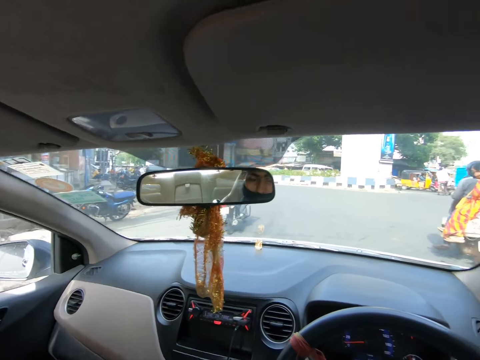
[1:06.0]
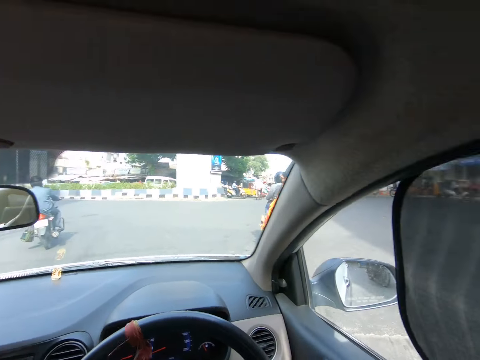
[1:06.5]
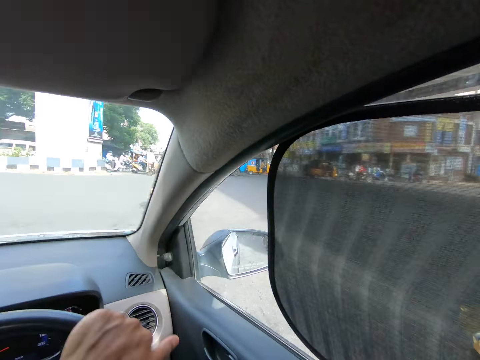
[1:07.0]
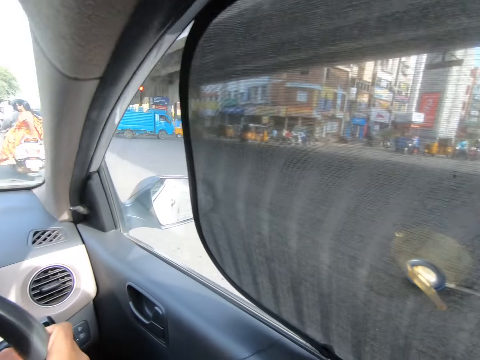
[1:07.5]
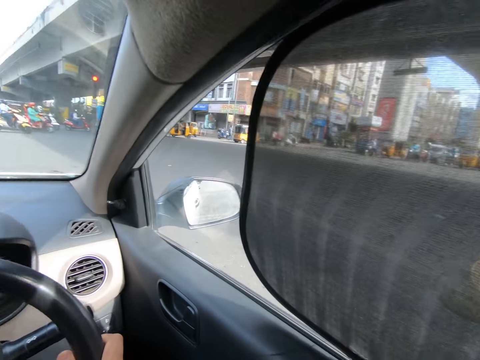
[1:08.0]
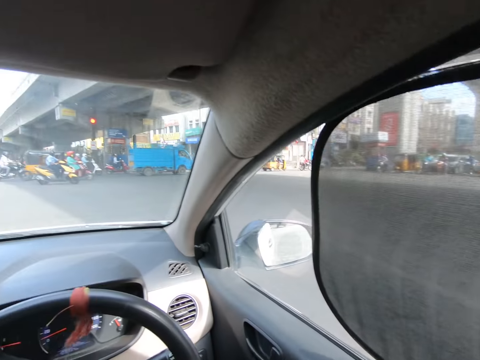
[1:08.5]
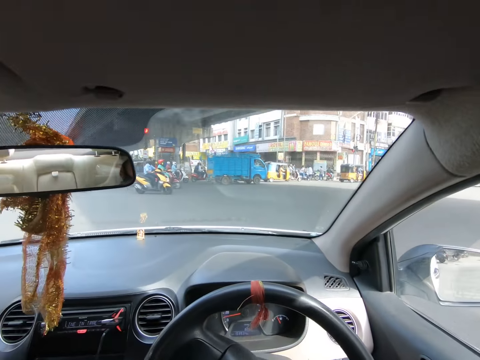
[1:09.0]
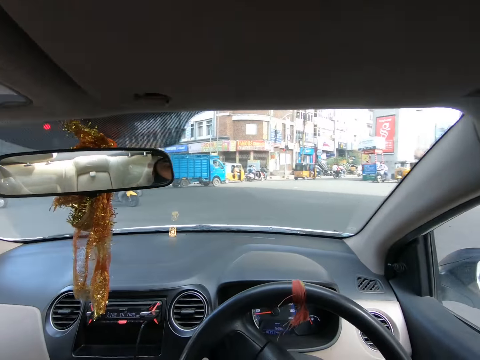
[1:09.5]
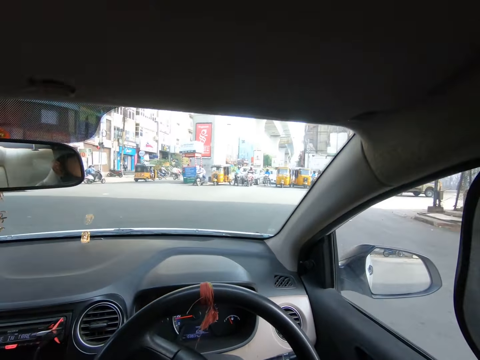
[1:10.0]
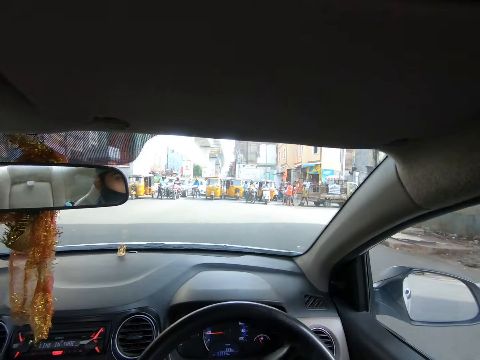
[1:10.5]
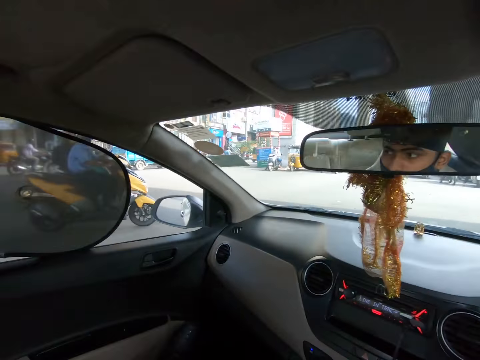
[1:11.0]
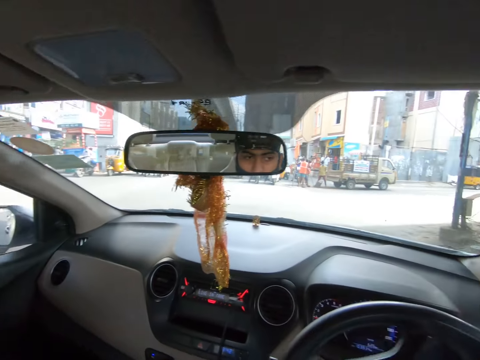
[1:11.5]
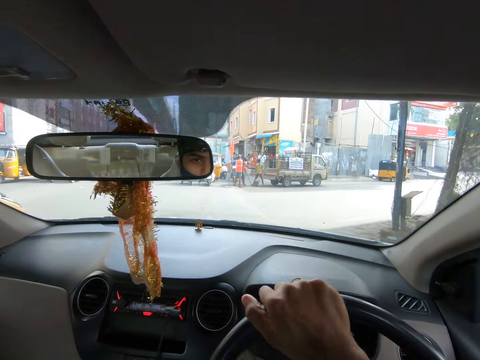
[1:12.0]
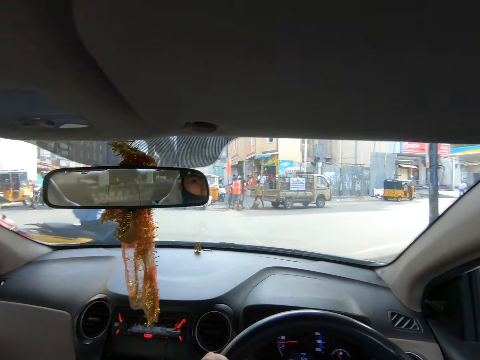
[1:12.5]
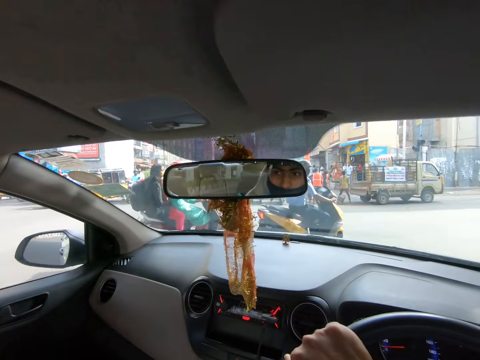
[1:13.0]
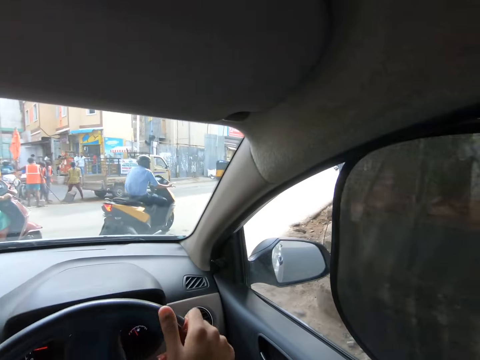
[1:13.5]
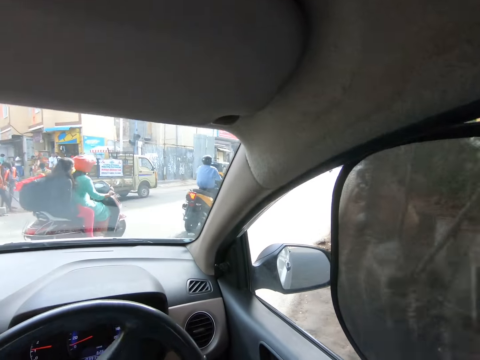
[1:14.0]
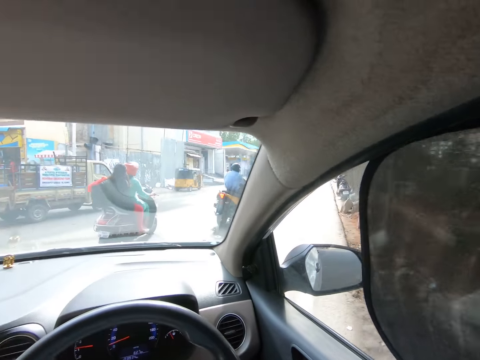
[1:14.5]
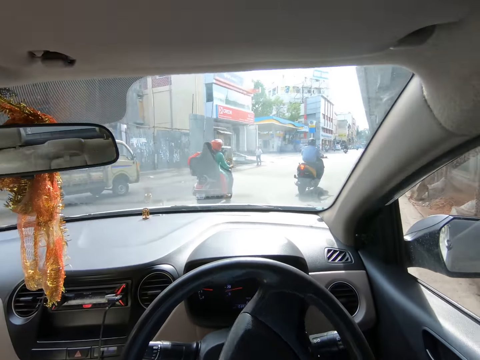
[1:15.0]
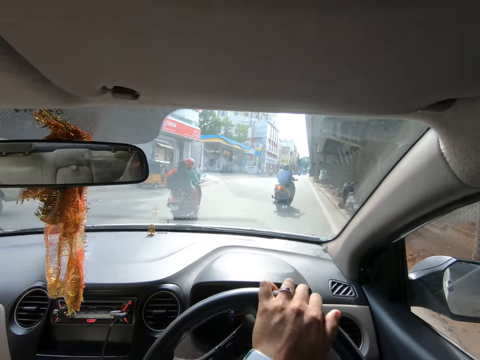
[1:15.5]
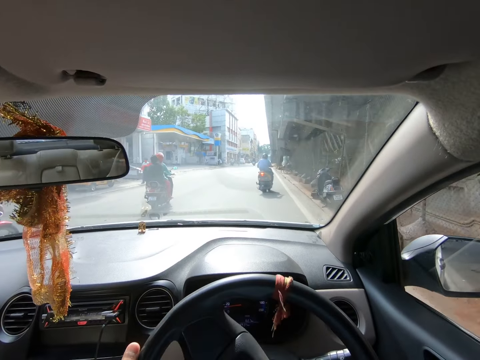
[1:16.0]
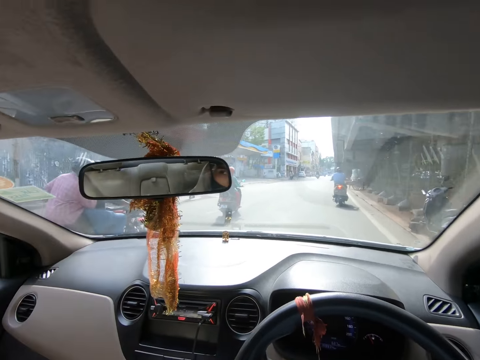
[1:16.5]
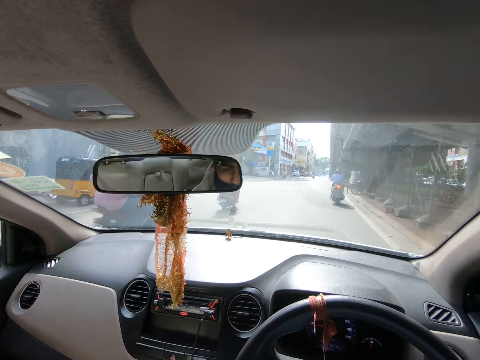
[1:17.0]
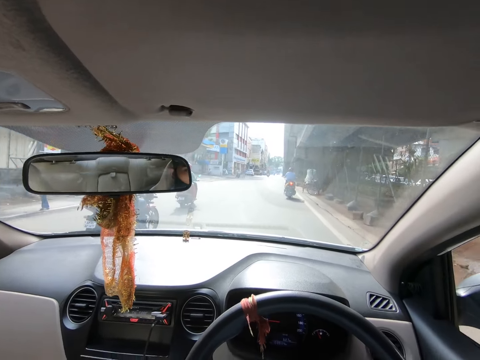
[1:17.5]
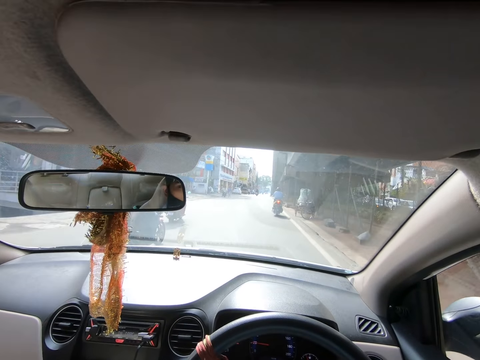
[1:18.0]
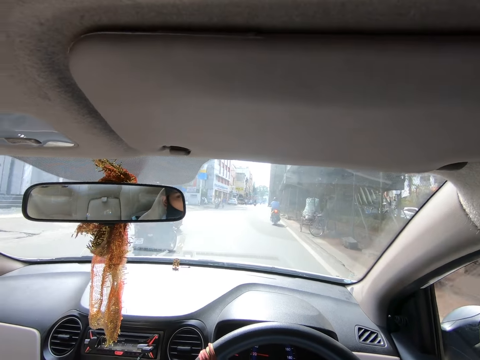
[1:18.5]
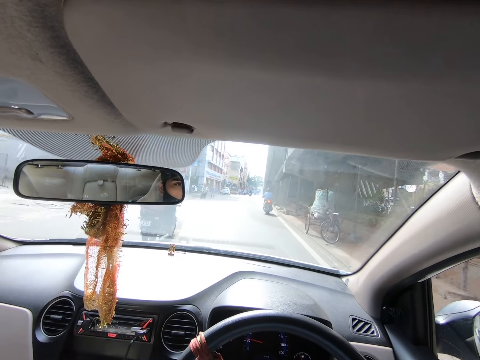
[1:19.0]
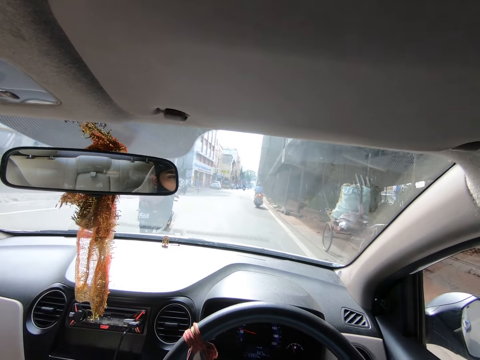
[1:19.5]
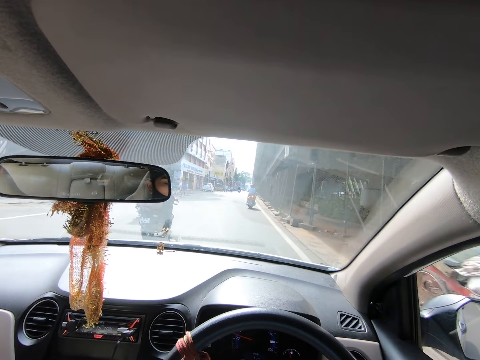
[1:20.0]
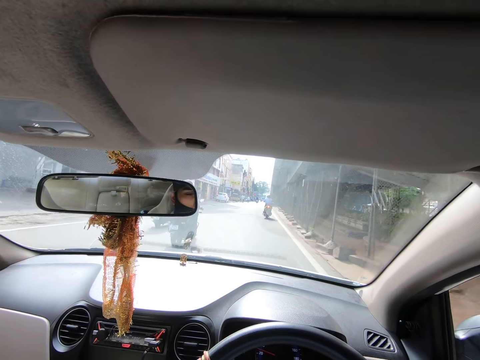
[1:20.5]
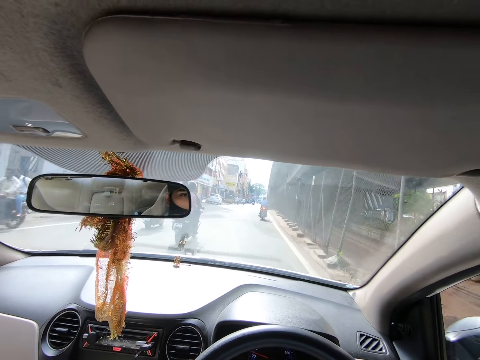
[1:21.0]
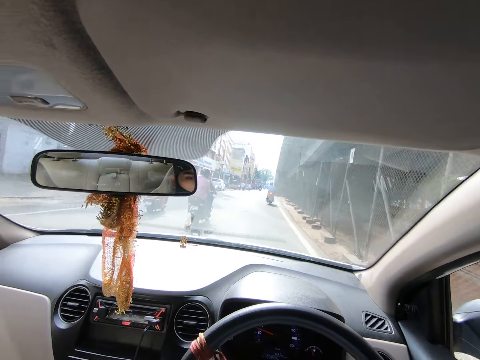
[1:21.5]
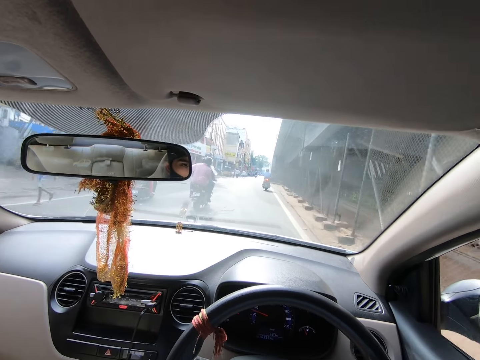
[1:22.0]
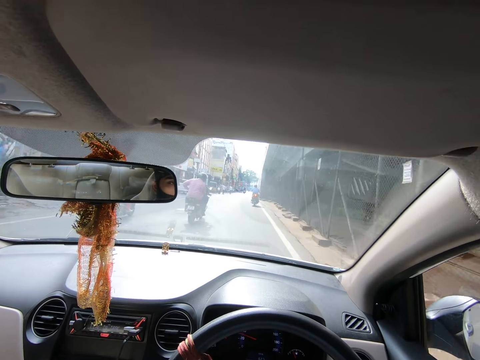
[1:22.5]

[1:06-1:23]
A motorcycle drives past the camera wearer. Another motorcycle drives past the camera wearer. The camera wearer drives past a truck. Another motorcycle drives past the camera wearer. The camera wearer drives past a bicycle.

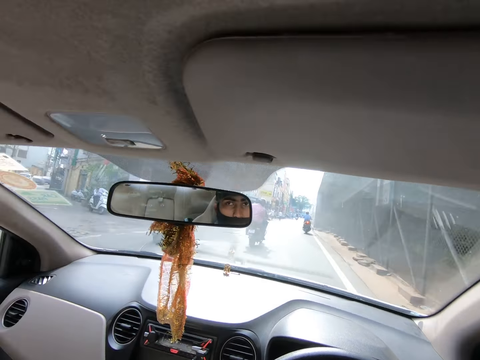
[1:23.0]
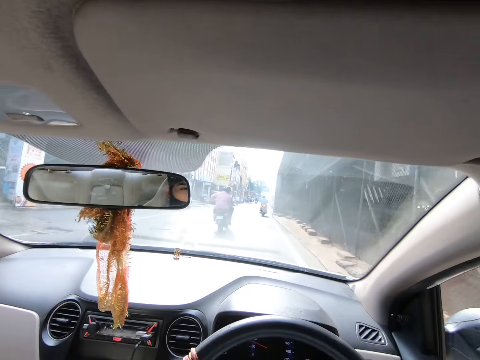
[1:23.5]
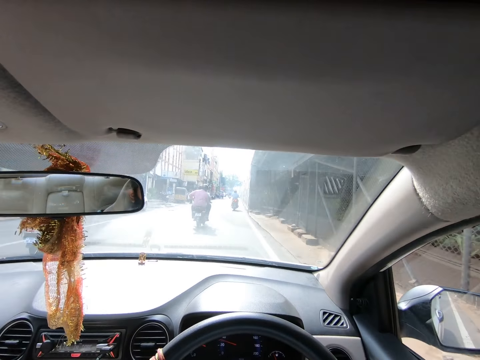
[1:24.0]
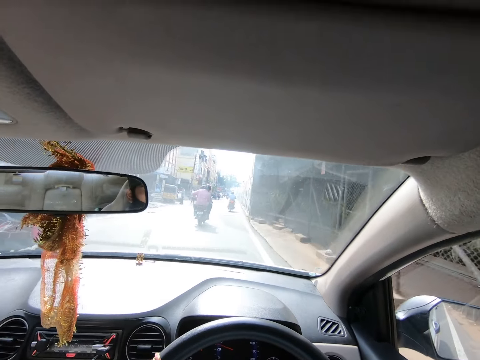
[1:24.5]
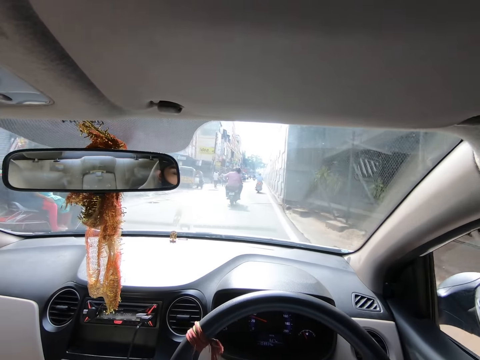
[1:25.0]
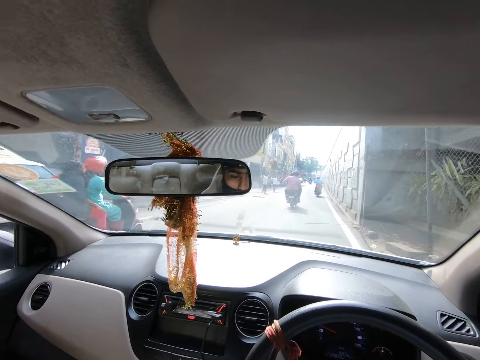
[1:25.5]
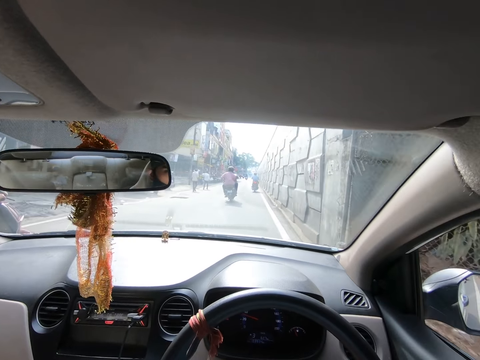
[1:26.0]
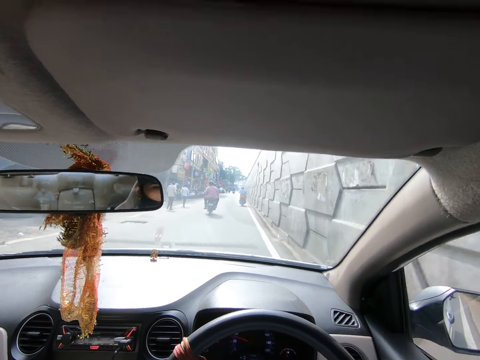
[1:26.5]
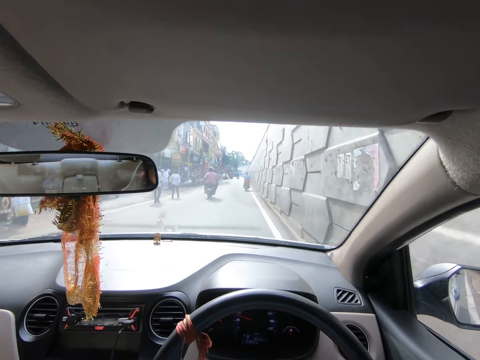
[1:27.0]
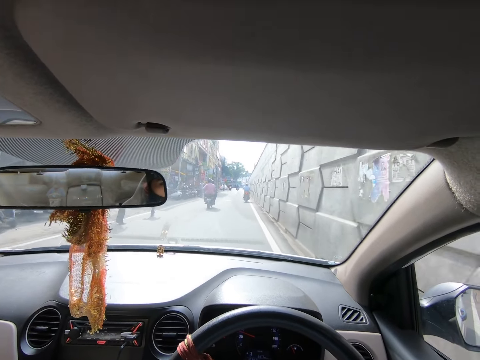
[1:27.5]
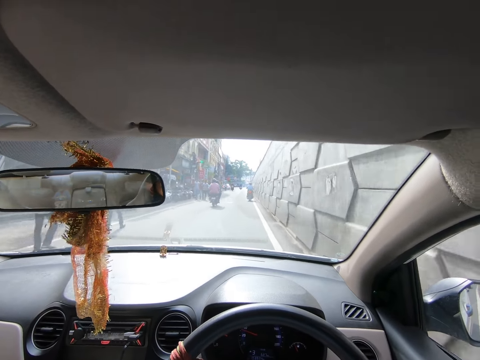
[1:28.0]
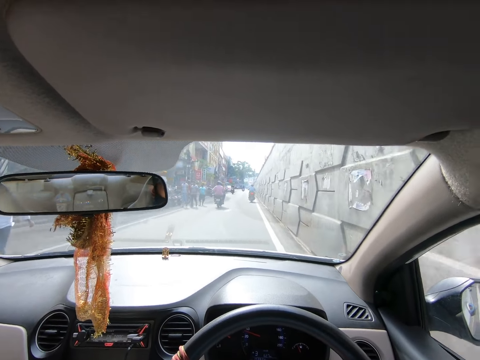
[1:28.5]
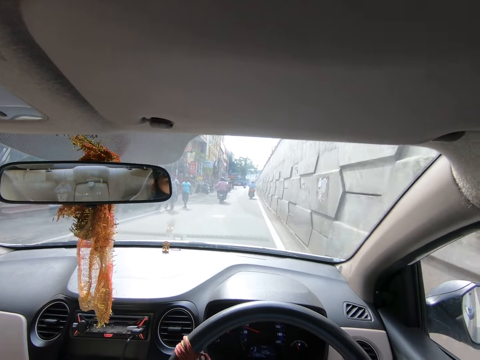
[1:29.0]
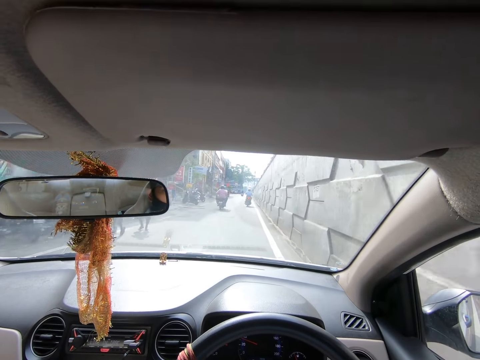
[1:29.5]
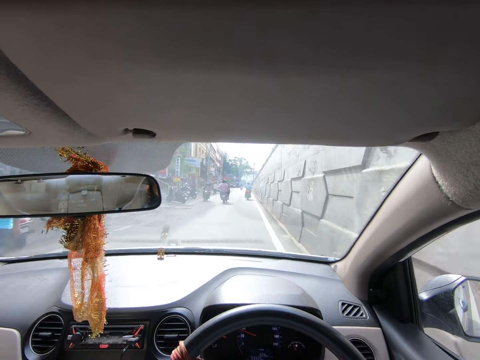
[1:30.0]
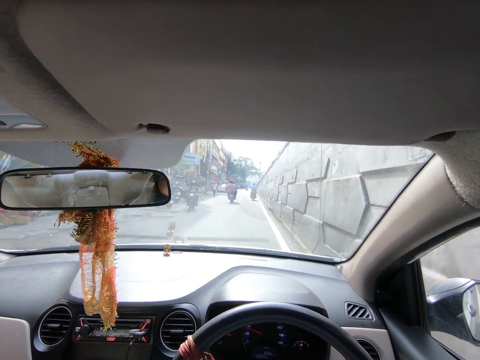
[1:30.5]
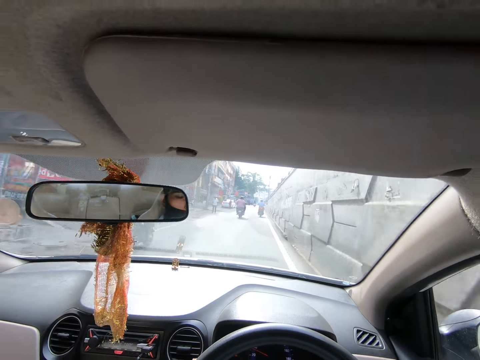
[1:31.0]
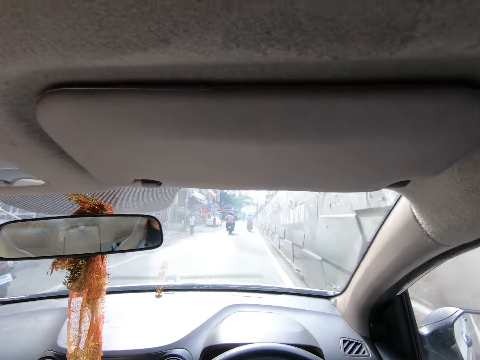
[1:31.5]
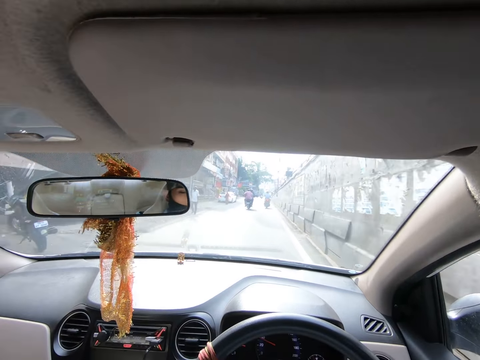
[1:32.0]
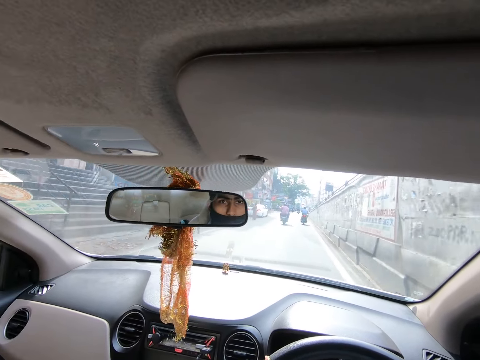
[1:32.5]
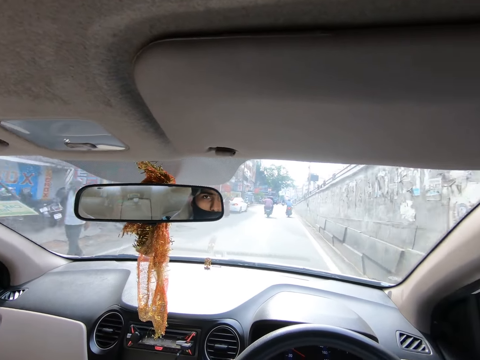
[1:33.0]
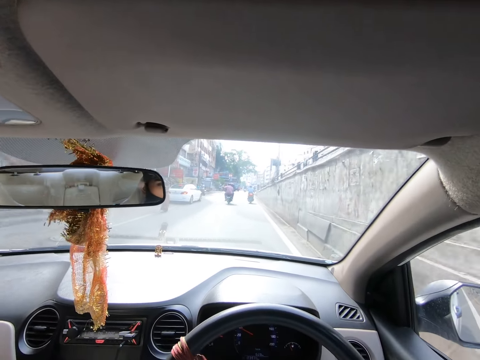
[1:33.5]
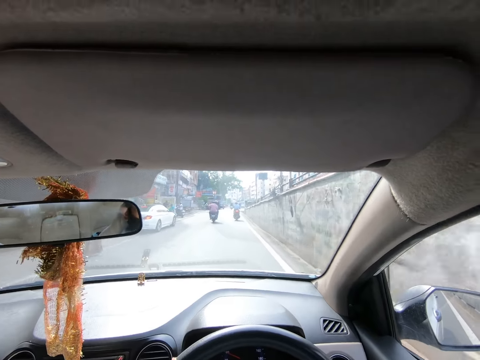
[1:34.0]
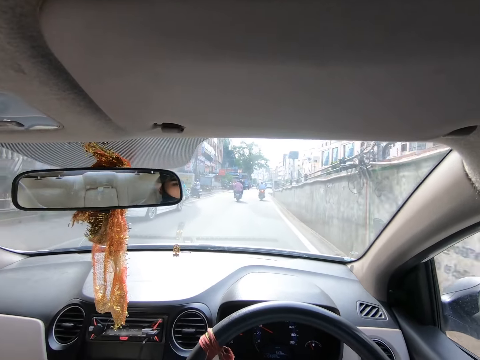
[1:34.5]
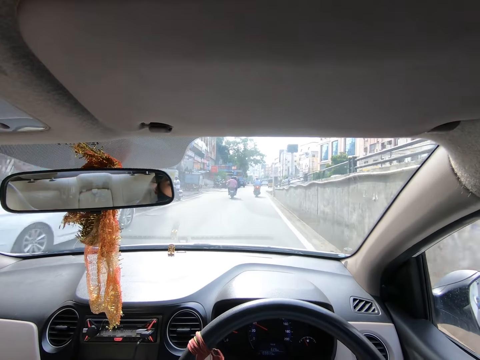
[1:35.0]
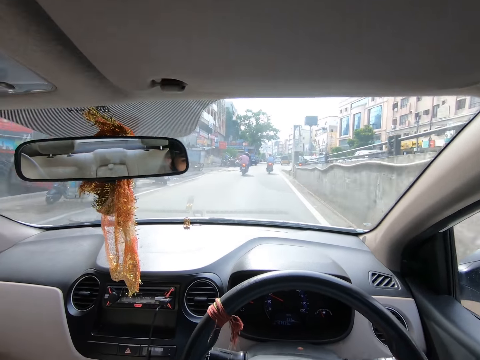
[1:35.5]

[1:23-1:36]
The camera wearer drives past a motorcycle, a man, another man and some people. They drive past another motorcycle, another man and a car.
